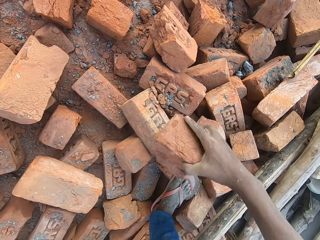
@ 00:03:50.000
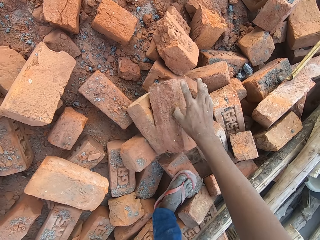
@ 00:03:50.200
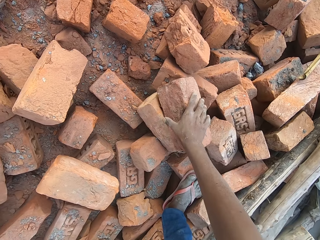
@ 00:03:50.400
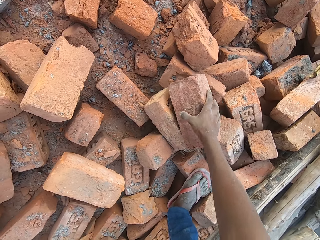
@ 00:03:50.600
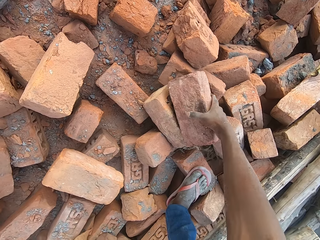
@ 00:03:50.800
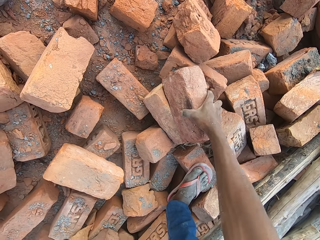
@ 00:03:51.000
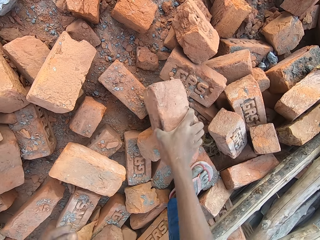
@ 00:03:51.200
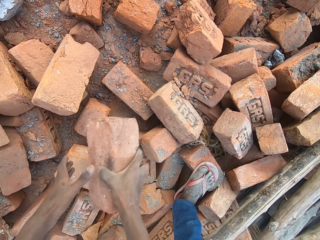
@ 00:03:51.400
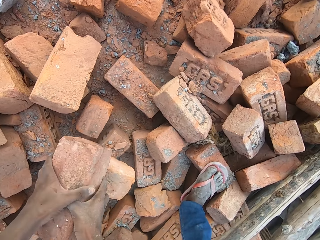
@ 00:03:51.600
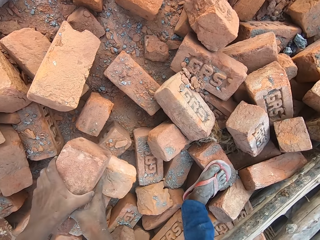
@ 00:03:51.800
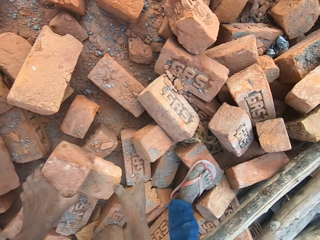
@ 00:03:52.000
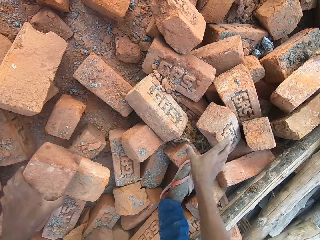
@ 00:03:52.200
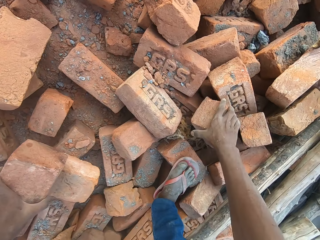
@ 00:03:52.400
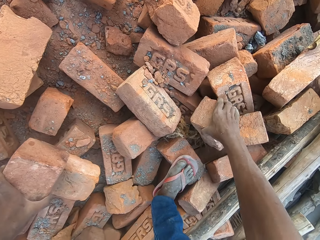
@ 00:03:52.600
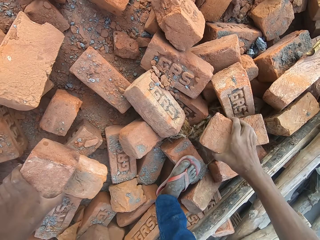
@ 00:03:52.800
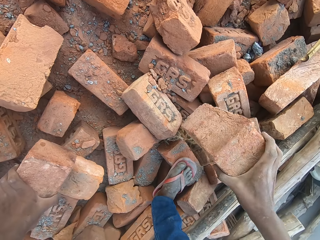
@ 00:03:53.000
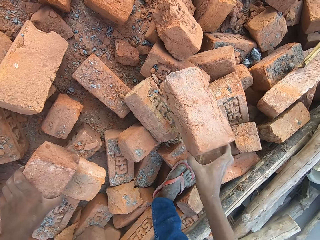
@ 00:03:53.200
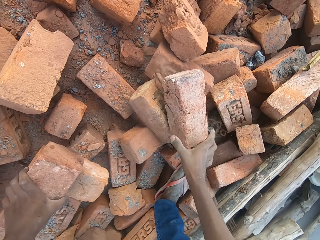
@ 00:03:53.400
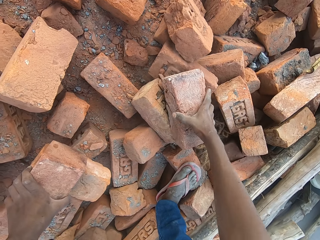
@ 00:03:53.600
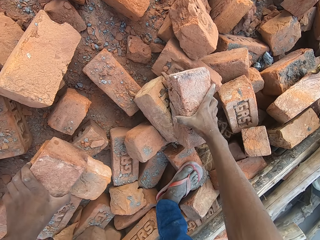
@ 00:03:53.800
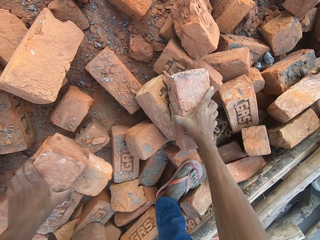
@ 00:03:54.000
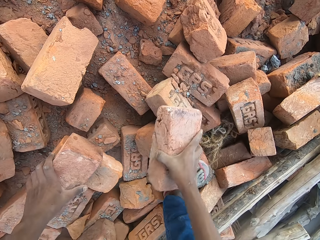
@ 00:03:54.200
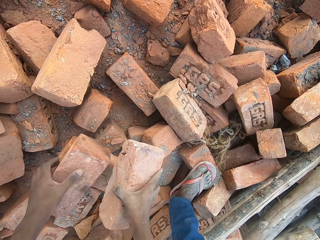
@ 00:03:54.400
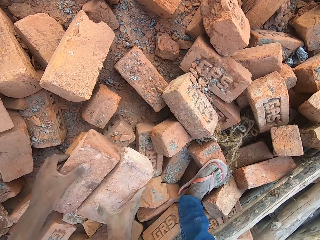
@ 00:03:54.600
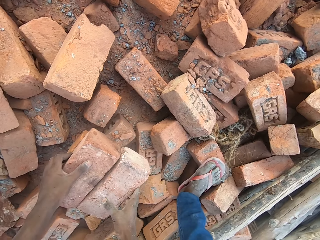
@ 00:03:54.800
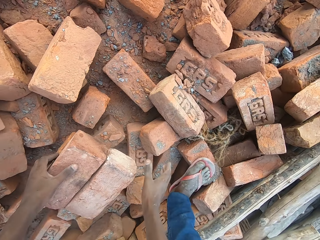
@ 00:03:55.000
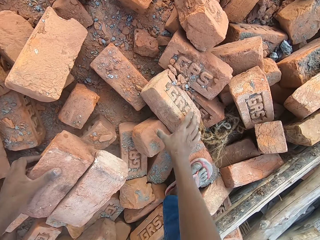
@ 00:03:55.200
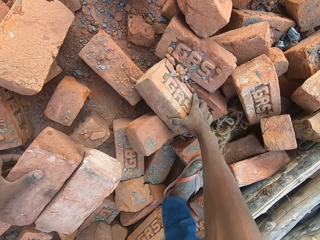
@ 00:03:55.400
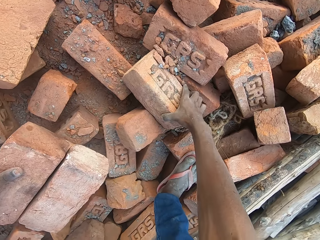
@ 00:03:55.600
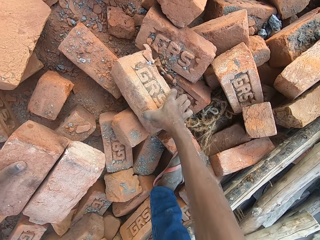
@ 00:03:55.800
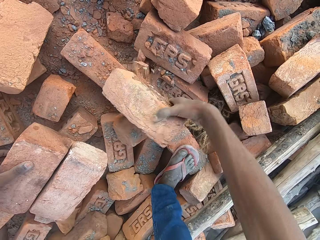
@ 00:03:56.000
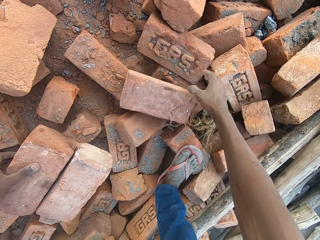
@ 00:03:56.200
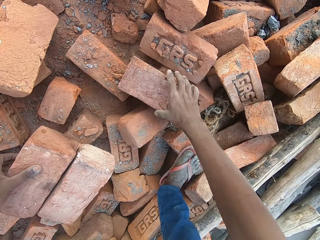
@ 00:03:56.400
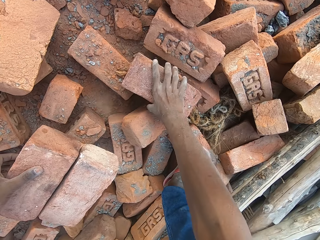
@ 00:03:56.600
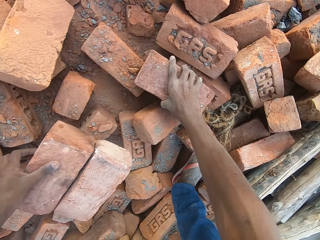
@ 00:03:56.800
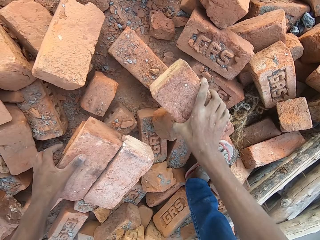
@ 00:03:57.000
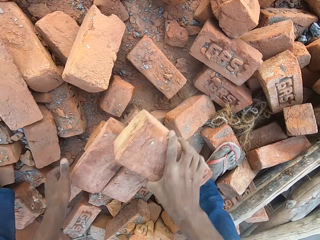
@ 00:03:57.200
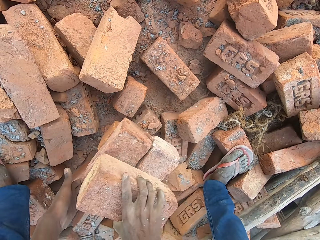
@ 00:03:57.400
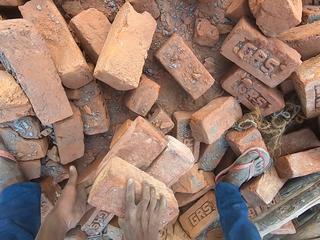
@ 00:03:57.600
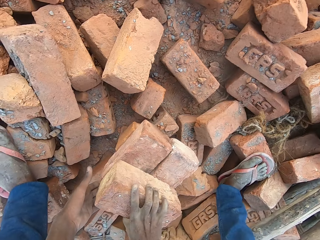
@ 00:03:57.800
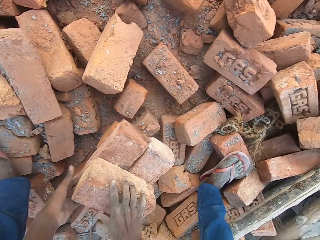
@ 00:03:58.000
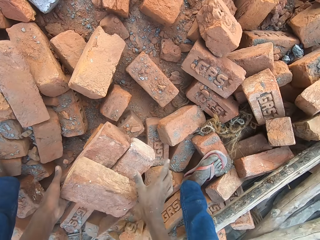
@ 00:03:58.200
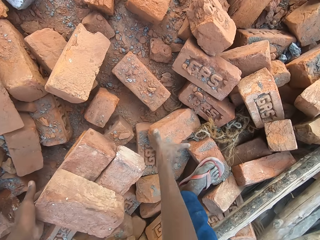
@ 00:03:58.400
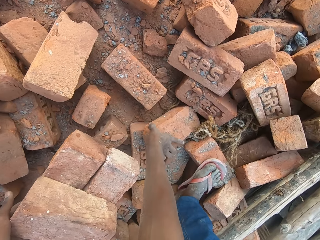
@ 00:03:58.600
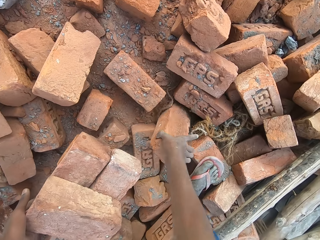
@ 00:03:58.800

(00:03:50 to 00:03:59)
The camera wearer picks a brick from the bricks with his right hand. He passes the brick in his right hand to his left hand. He places the brick on a brick with his left hand. He picks a brick from the bricks with his right hand. He drops the brick on the brick with his right hand. He picks the brick from the brick with his right hand. He drops the brick on the bricks with his right hand. He repositions a brick on the bricks with his right hand. He picks the brick from the bricks with his right hand. He drops the brick on the bricks with his right hand.

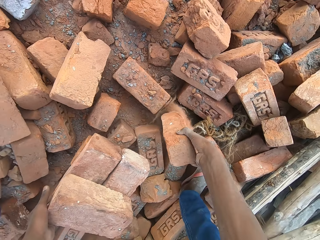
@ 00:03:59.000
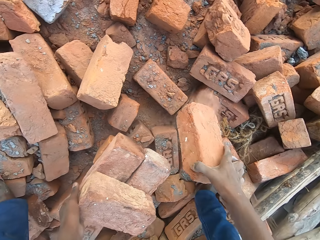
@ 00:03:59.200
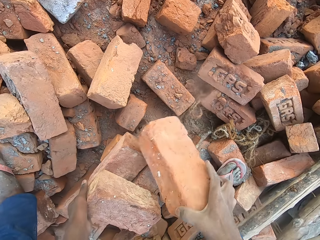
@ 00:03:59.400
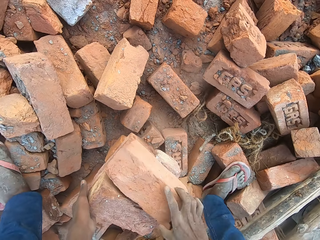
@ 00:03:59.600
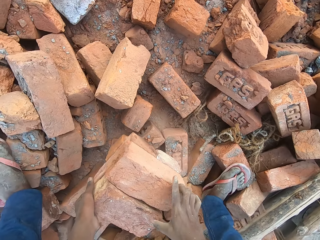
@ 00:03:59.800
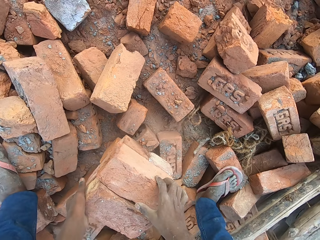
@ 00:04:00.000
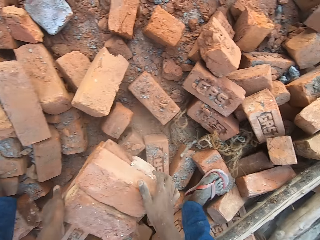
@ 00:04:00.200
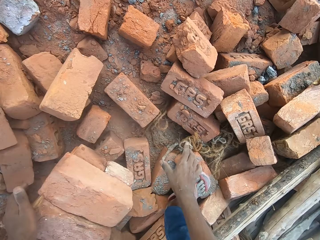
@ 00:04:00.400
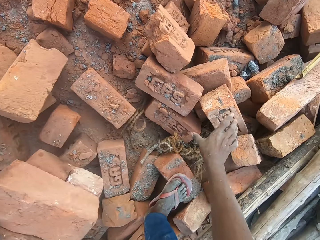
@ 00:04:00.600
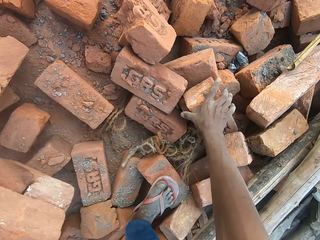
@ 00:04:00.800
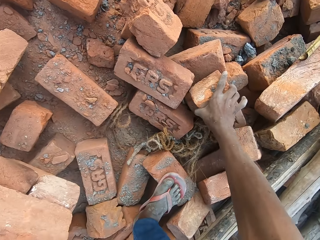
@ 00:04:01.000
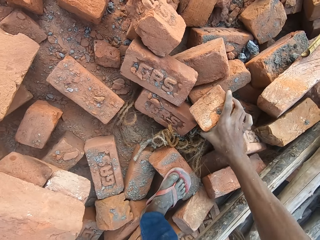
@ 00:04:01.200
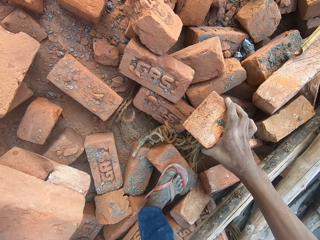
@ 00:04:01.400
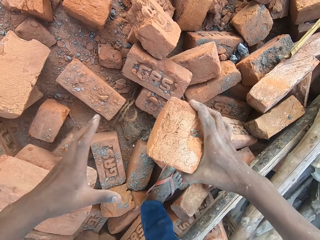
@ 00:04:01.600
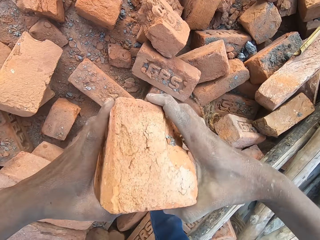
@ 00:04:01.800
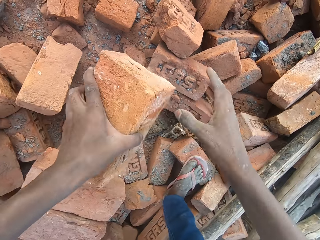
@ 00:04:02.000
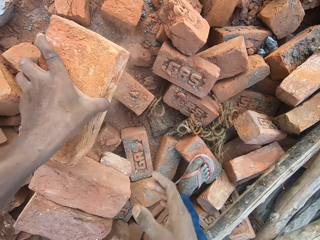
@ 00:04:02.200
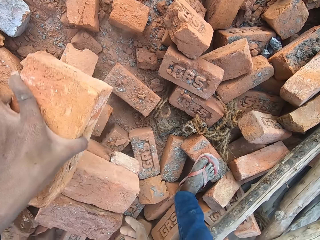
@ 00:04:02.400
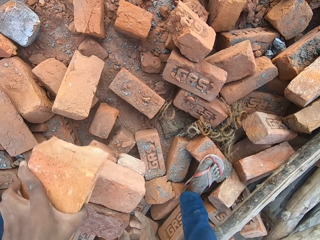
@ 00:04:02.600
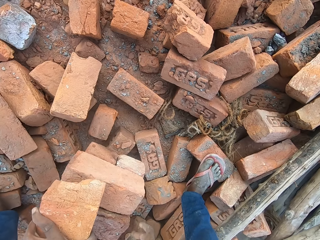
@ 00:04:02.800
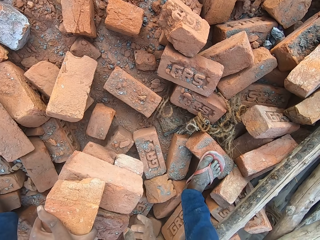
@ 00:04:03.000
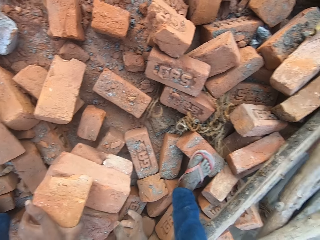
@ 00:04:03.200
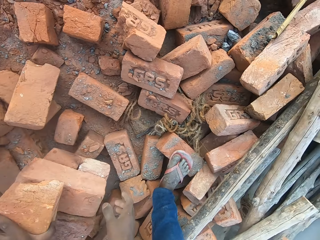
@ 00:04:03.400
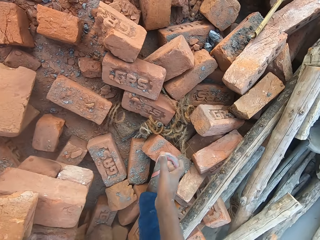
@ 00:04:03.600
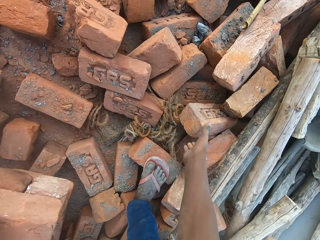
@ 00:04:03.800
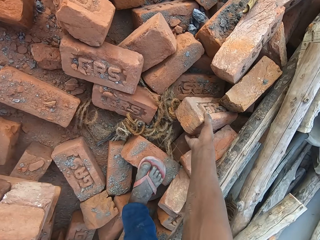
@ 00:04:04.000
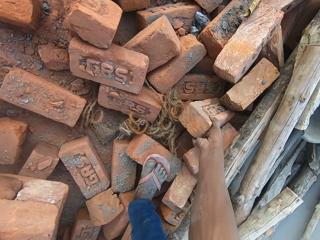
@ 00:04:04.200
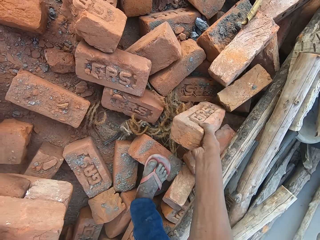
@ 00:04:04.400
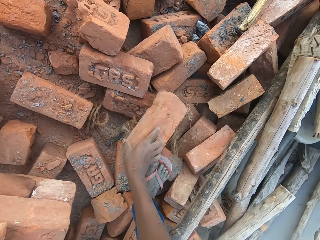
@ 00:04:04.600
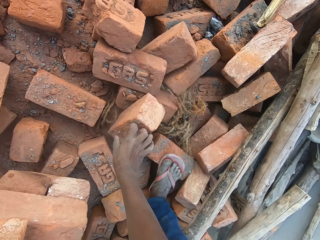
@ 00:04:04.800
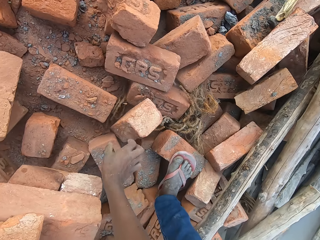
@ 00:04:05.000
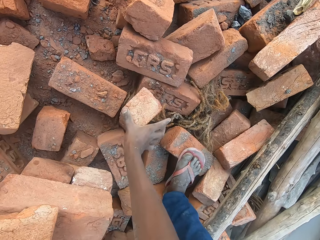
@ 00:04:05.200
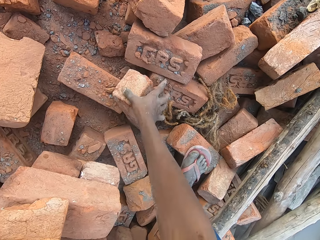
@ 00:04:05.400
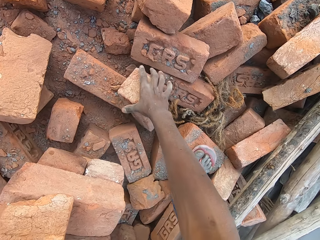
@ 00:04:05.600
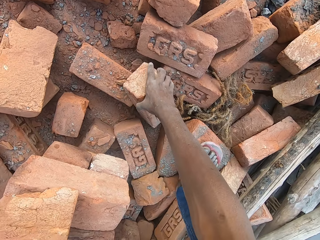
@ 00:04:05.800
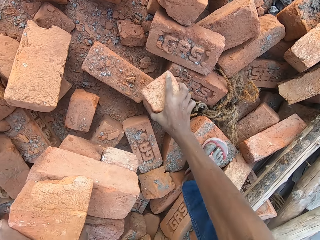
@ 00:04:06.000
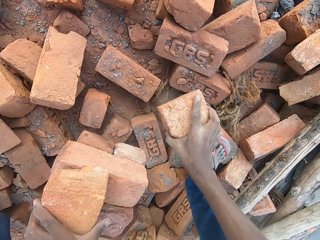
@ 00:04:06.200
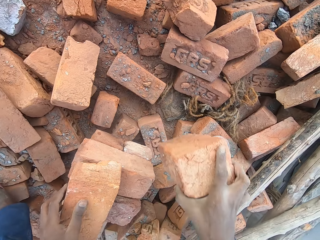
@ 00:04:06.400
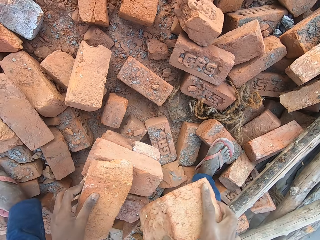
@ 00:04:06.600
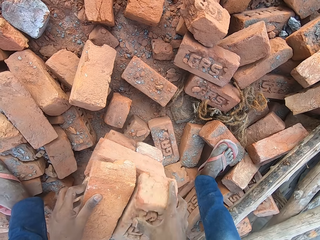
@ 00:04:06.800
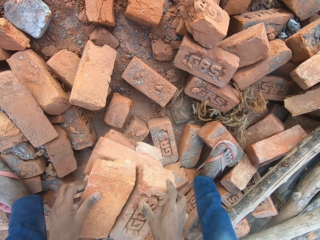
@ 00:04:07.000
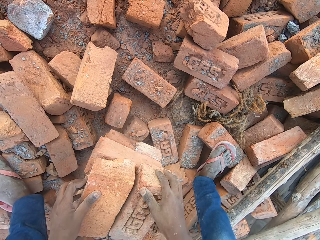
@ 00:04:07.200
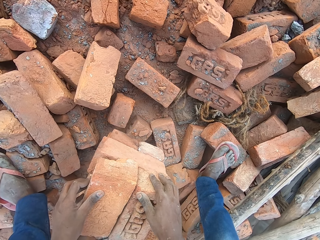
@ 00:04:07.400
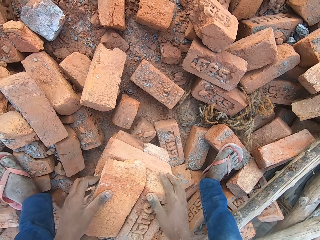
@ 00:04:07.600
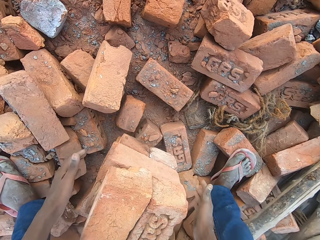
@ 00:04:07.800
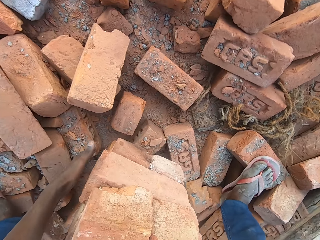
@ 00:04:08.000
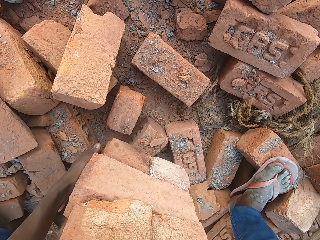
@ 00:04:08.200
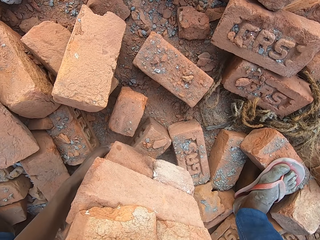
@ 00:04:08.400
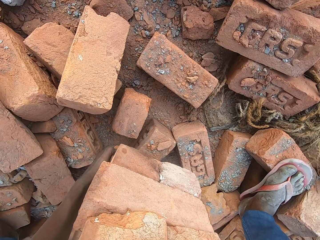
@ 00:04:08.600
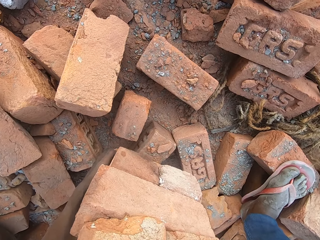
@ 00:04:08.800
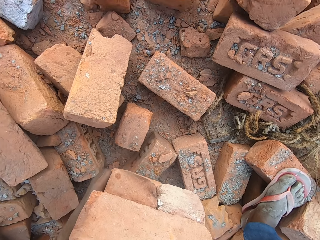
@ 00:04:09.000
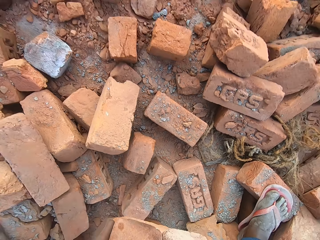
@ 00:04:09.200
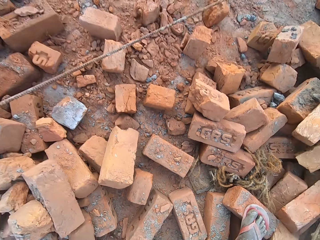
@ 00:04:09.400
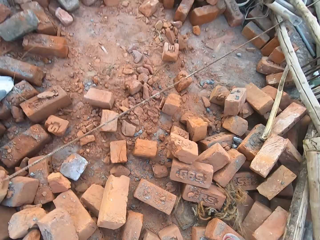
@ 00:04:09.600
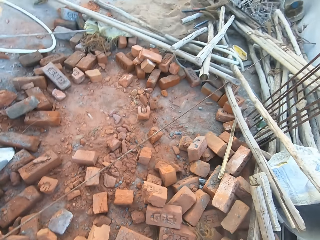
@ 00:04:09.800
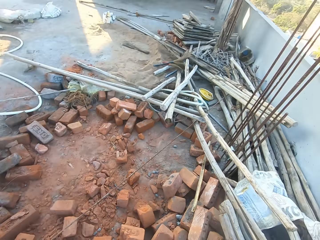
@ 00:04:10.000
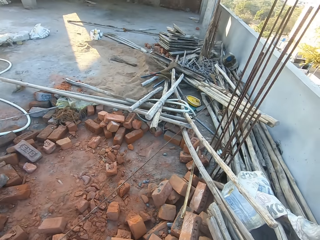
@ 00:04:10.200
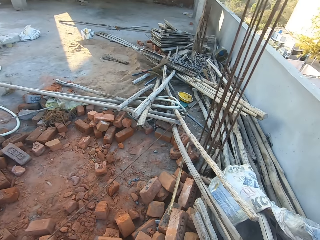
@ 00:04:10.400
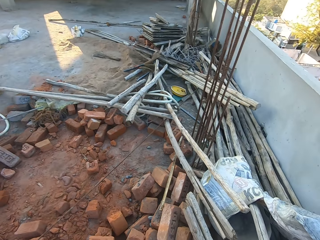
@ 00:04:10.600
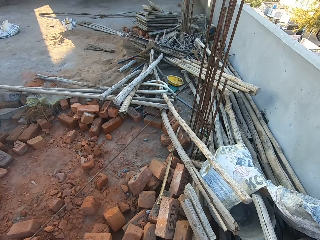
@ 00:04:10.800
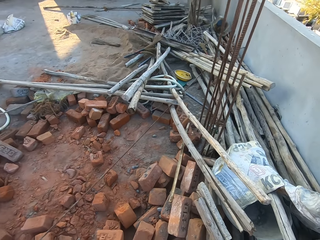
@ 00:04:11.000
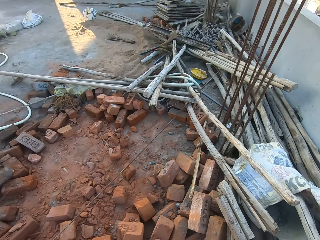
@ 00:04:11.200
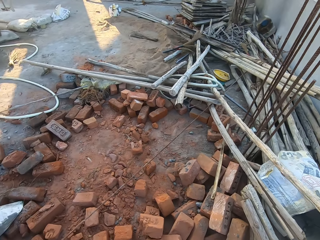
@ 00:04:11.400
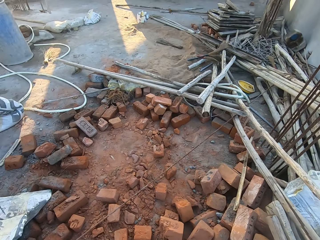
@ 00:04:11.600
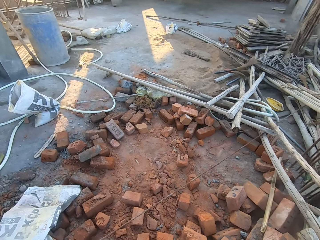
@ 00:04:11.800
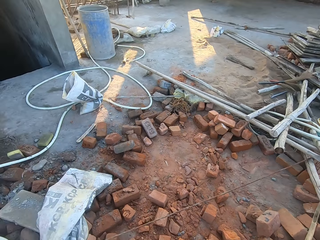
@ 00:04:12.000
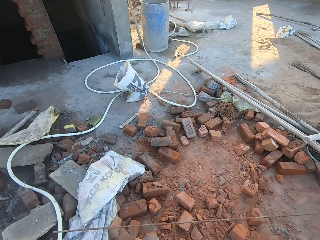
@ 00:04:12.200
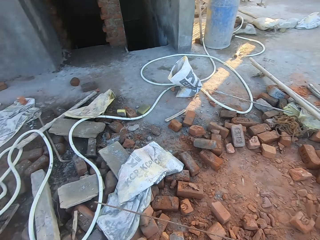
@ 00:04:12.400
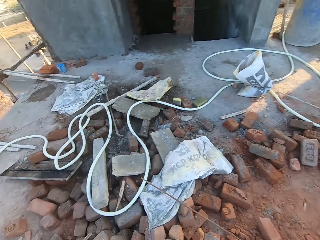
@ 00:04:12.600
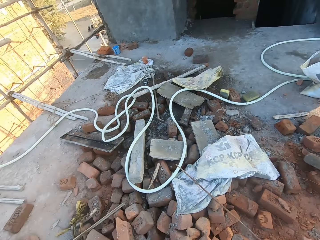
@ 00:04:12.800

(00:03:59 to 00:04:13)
The camera wearer picks a brick from the ground with his right hand. He drops the brick on the bricks with his right hand. He picks a brick from the bricks with his right hand. He passes the brick in his right hand to his left hand. He drops the brick on the bricks with his right hand. He moves a brick from the bricks to the ground with his right hand. He picks the brick from the ground with his right hand. He drops the brick on the bricks with his right hand. He adjusts the brick on the bricks with his right hand. He lifts the stack of bricks from the ground with both hands.
